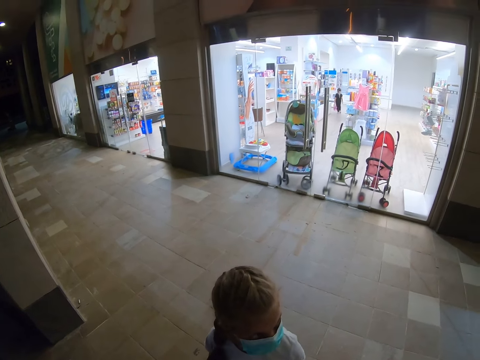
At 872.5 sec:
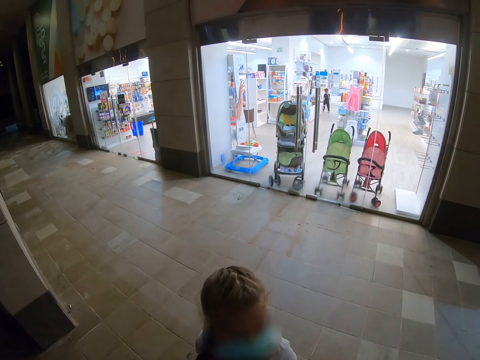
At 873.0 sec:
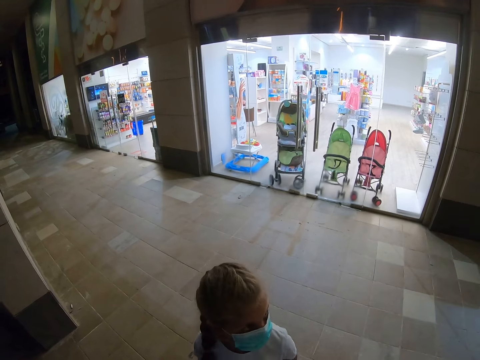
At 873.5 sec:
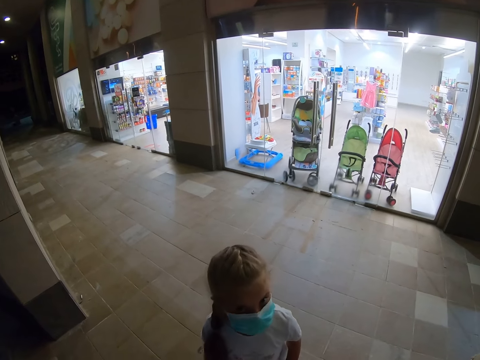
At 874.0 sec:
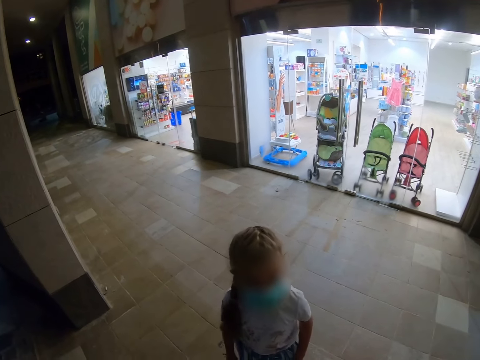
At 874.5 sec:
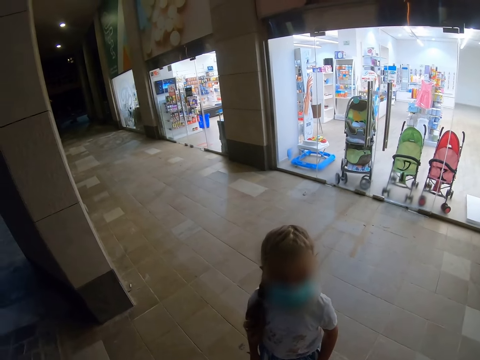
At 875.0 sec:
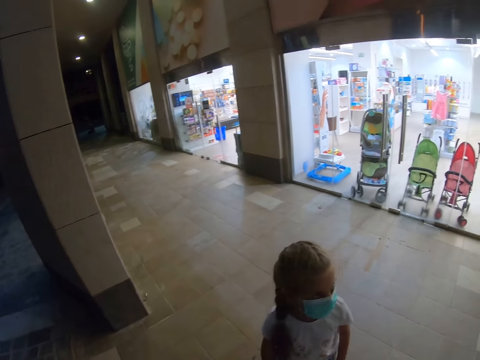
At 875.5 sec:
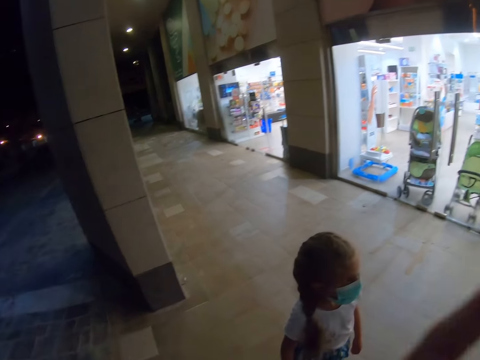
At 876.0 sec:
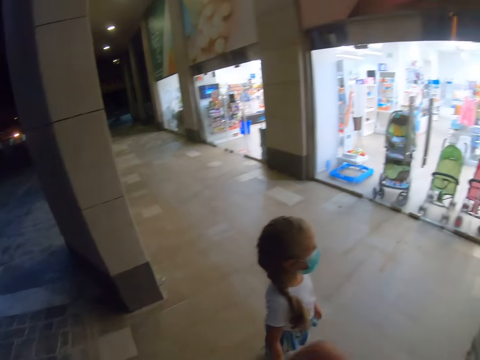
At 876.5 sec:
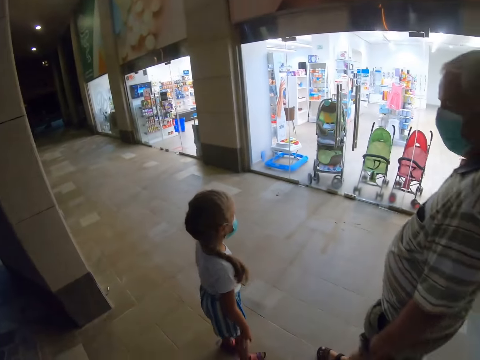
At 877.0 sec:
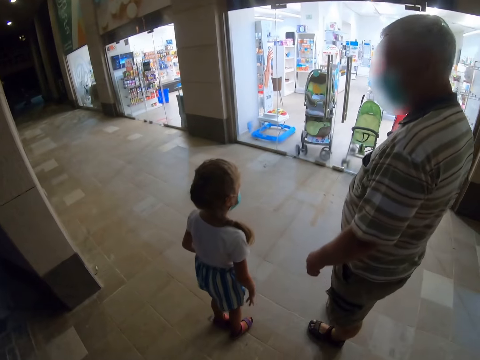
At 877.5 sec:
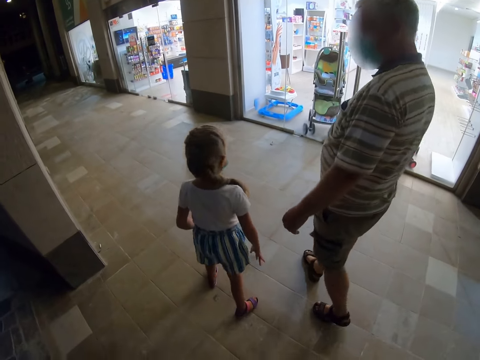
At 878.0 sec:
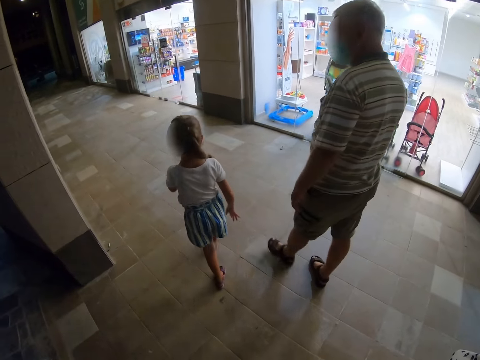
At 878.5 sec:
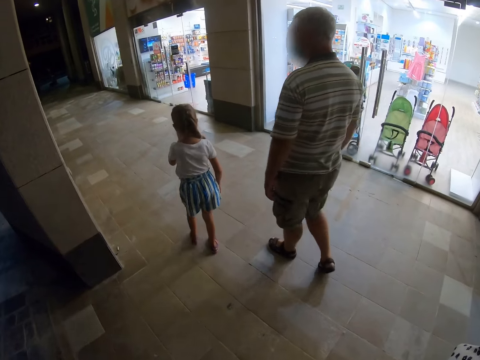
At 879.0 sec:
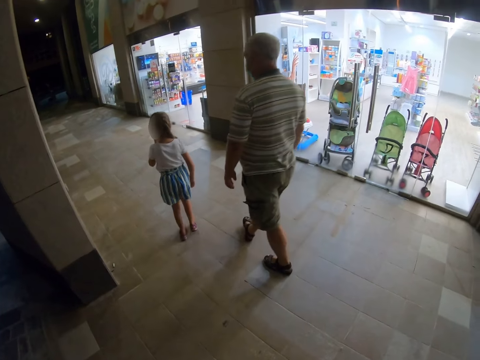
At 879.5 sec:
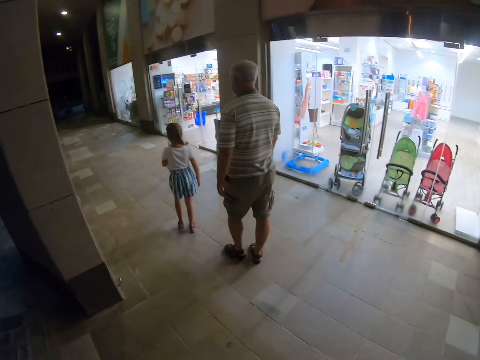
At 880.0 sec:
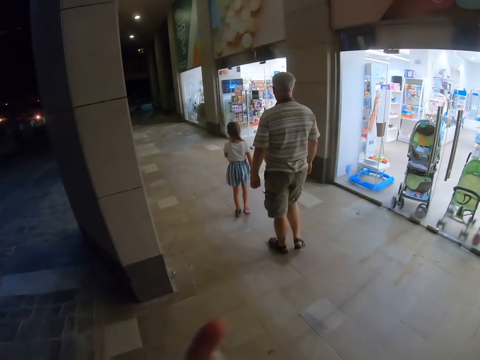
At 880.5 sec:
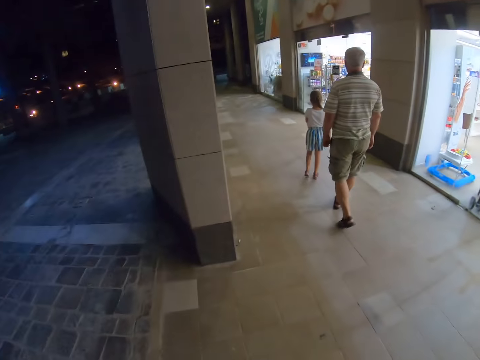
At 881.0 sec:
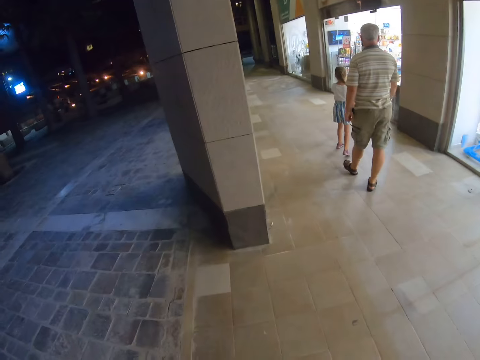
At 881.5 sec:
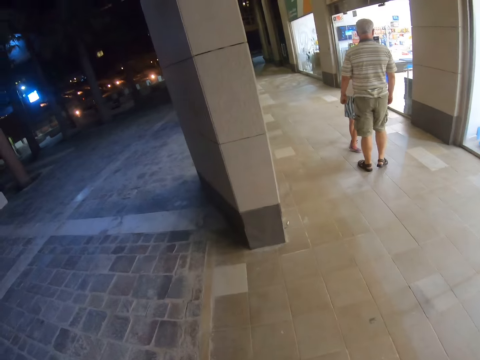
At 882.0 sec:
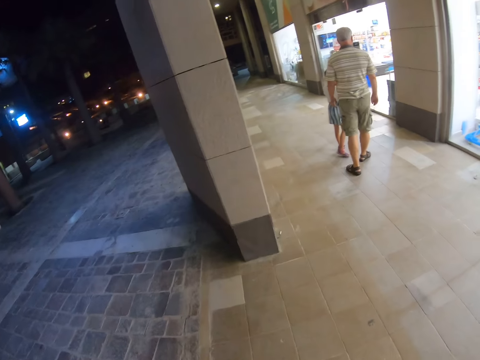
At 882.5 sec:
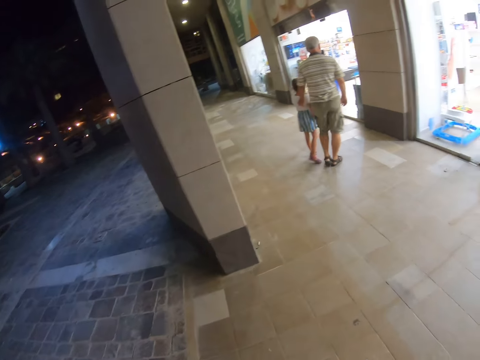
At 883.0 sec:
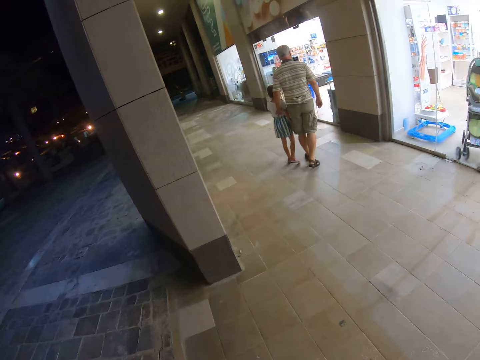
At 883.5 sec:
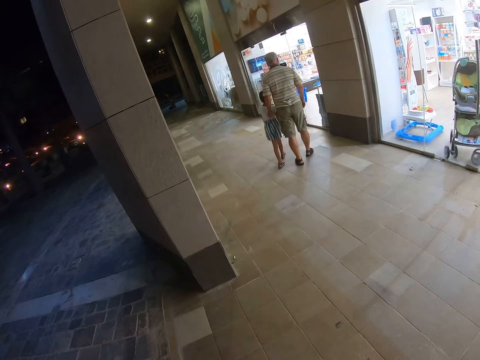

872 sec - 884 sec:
The camera wearer walks towards the entrance. A man walks around with a child.

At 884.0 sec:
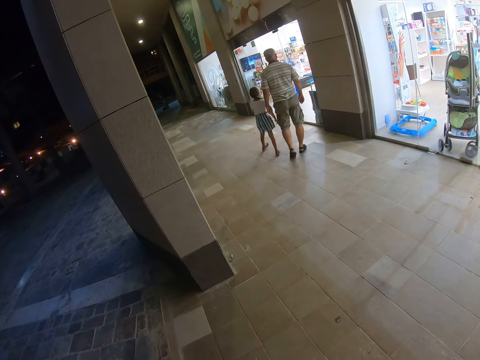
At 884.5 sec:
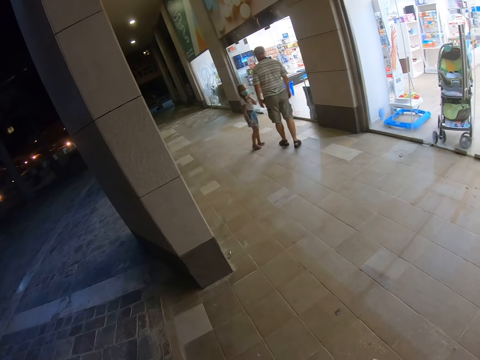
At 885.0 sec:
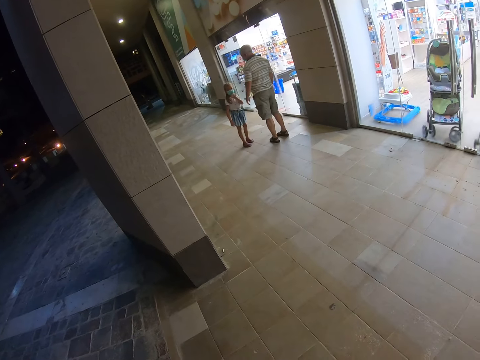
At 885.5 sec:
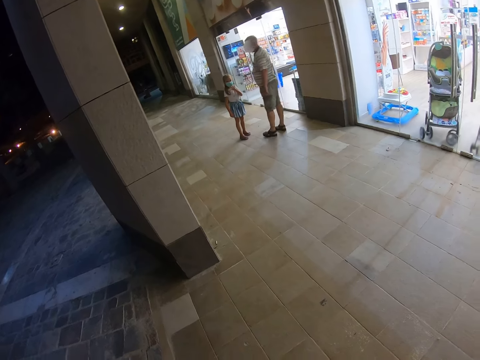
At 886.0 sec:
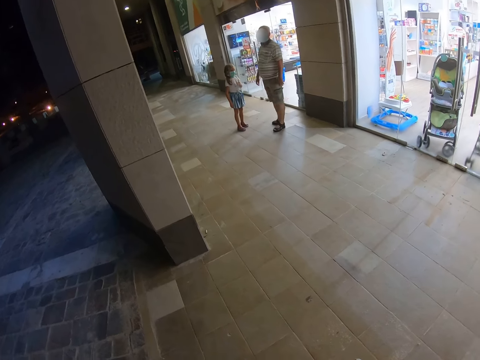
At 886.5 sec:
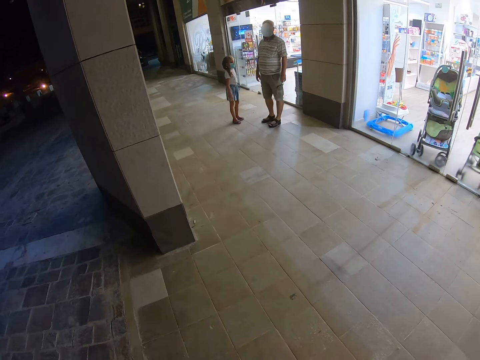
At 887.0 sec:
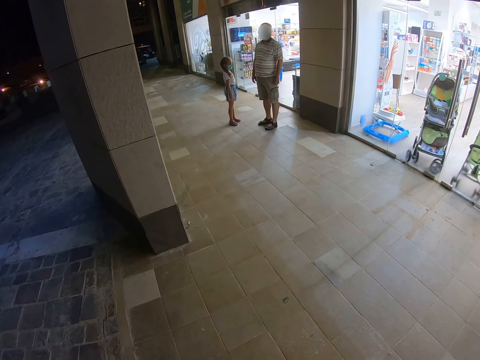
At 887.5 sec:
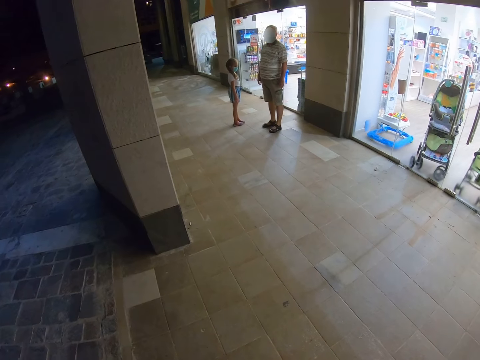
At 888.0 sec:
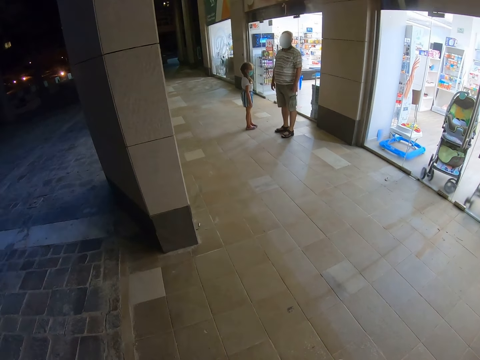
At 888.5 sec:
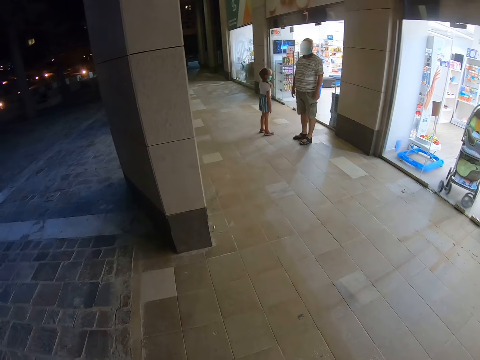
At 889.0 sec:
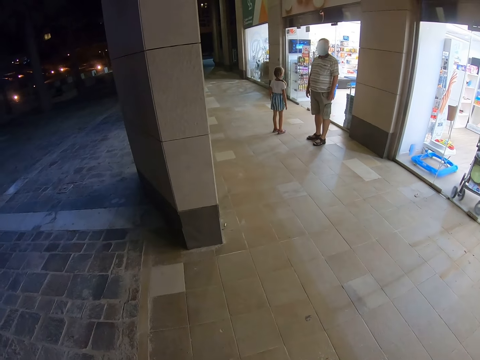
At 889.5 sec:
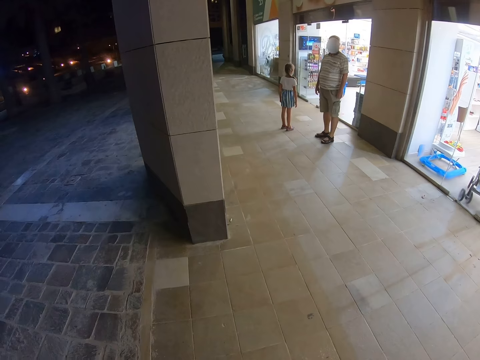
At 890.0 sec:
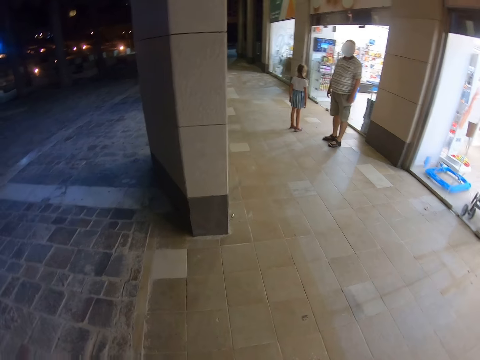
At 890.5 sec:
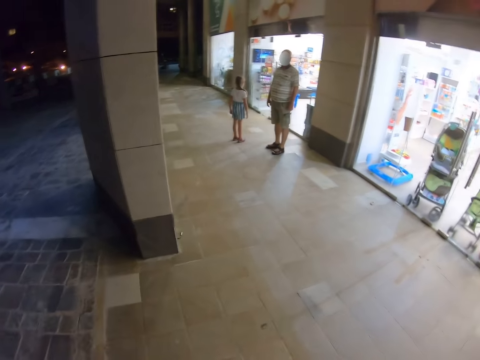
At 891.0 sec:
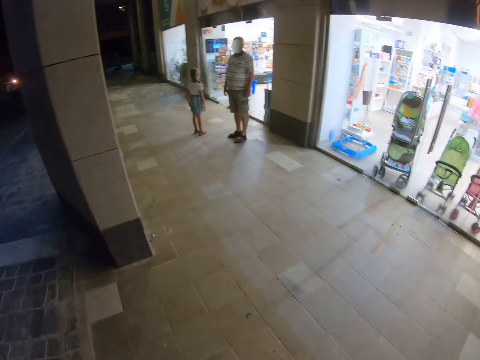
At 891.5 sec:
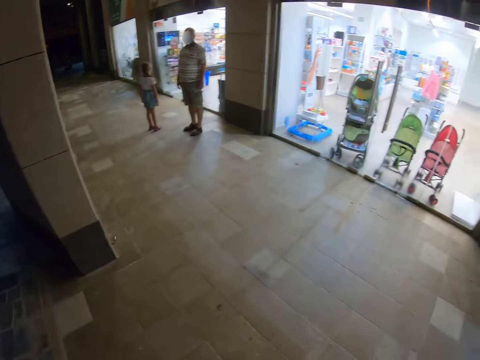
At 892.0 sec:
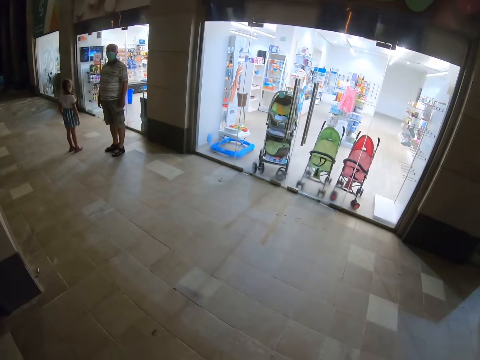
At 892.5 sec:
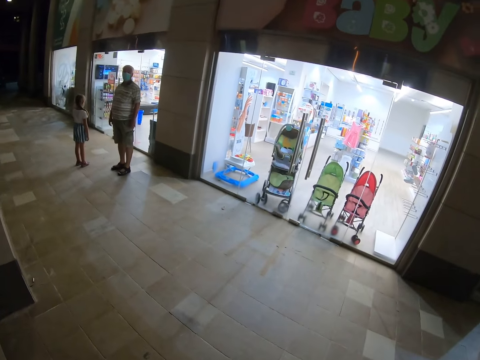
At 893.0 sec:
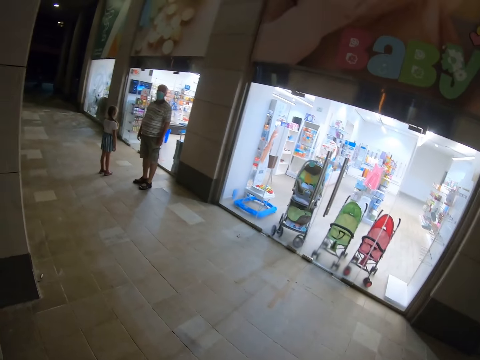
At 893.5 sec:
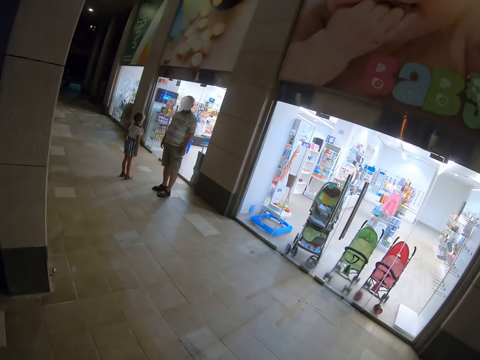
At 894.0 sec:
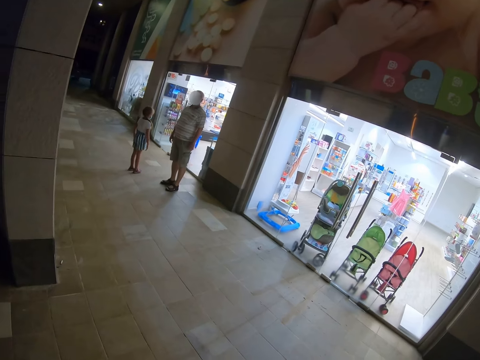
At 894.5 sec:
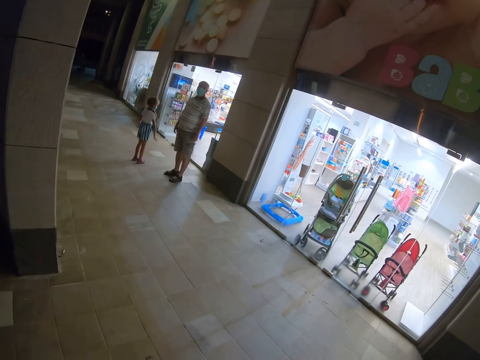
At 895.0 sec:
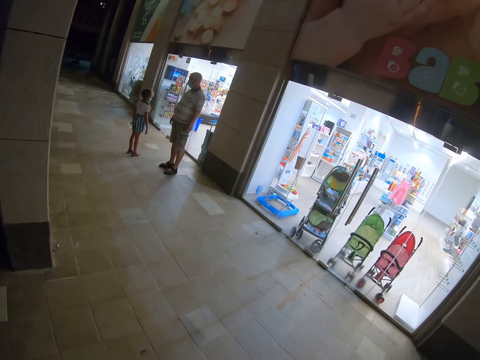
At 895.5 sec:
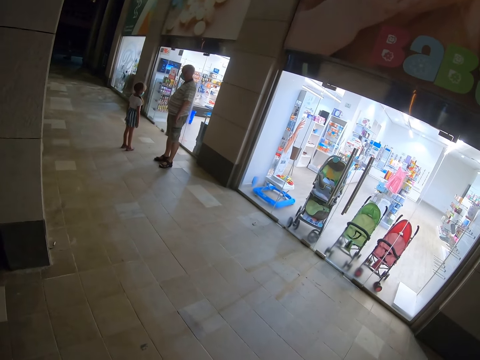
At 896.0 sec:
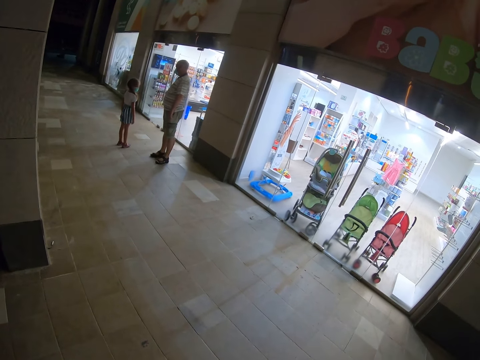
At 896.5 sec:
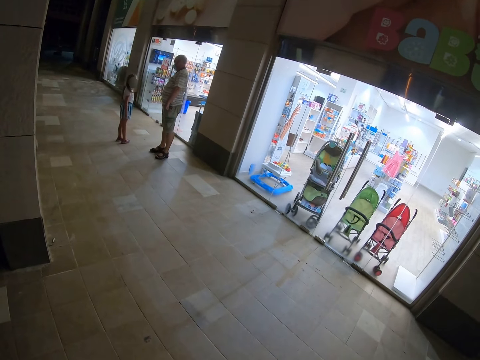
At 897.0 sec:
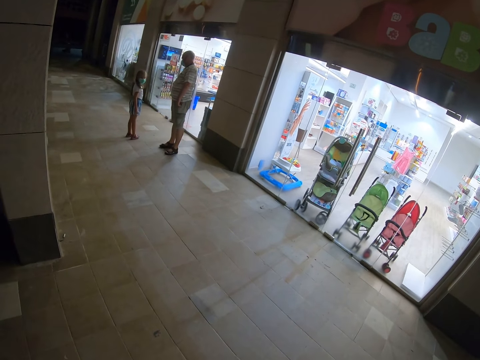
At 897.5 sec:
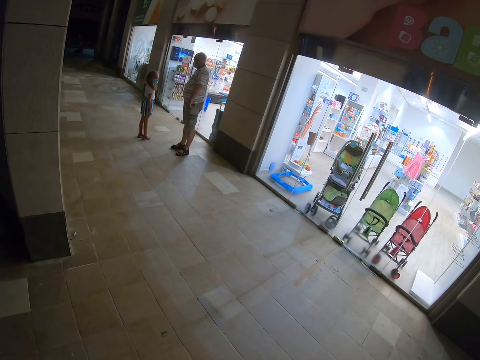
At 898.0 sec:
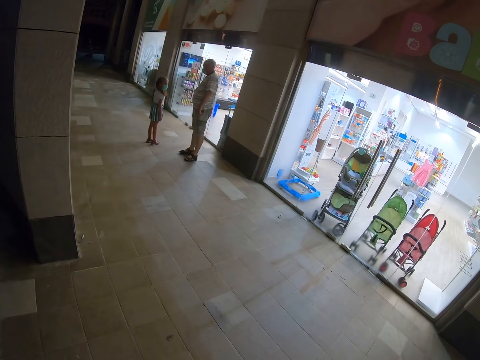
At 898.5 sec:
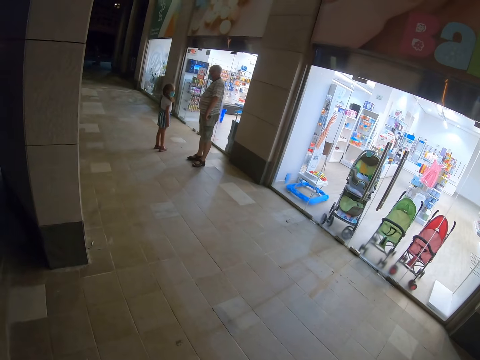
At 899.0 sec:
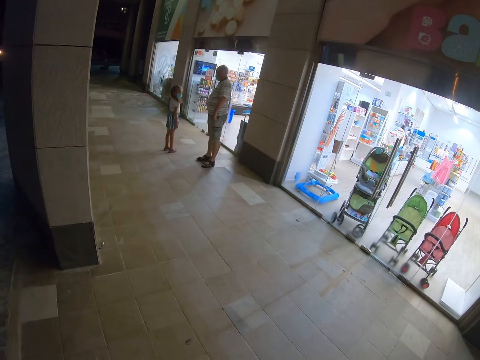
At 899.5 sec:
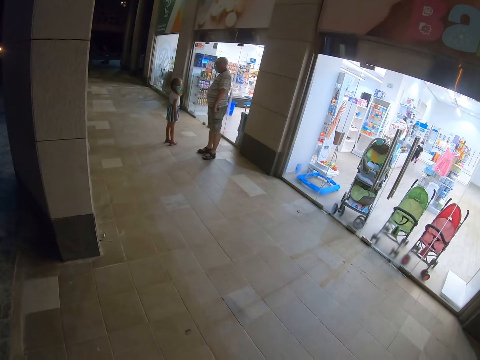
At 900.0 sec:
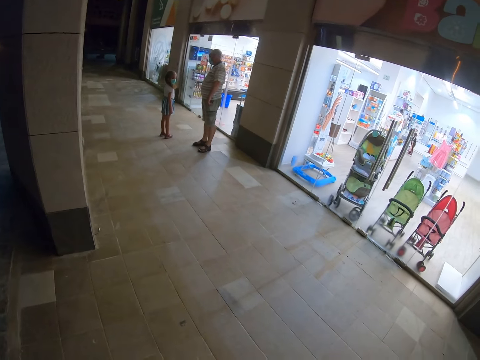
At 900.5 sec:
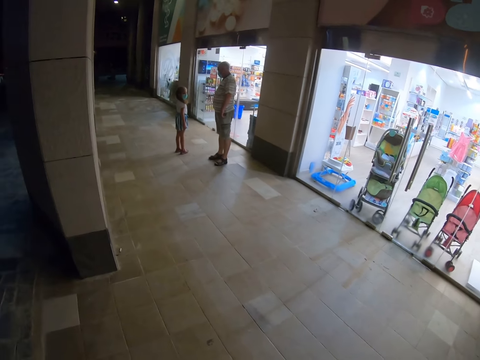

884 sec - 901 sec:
The man looks back with the child. The camera wearer looks around.
